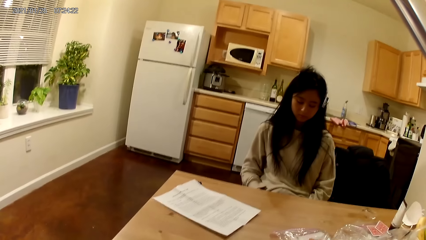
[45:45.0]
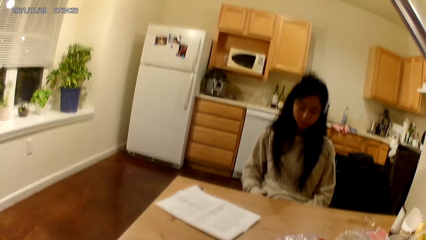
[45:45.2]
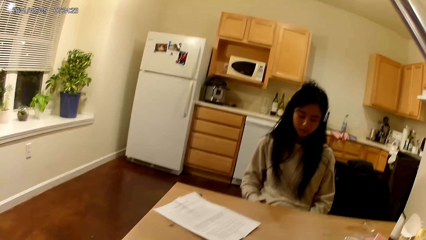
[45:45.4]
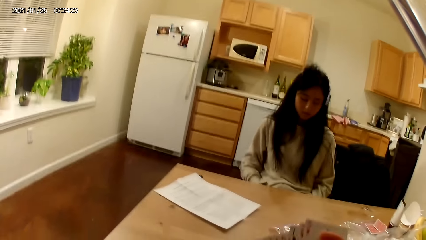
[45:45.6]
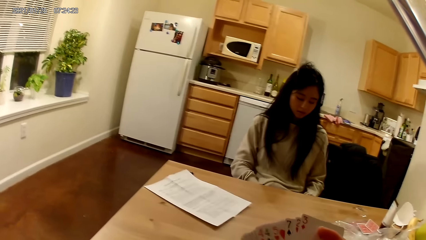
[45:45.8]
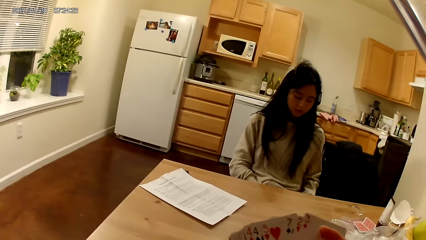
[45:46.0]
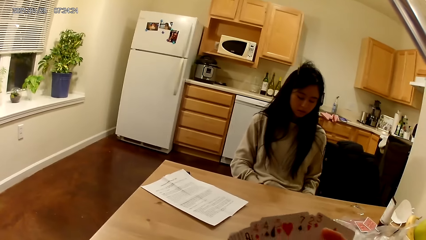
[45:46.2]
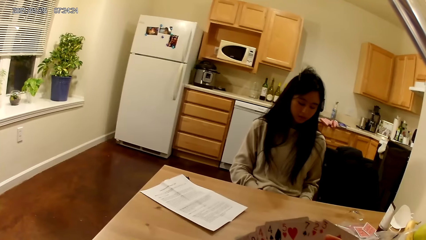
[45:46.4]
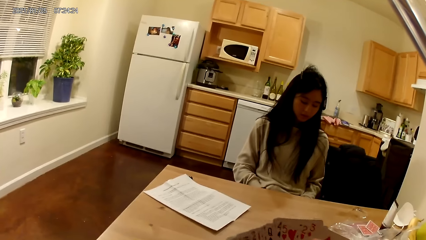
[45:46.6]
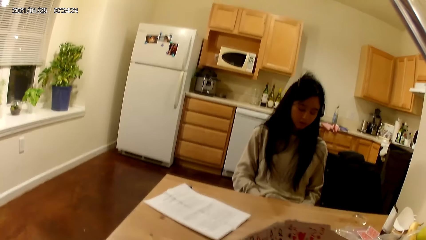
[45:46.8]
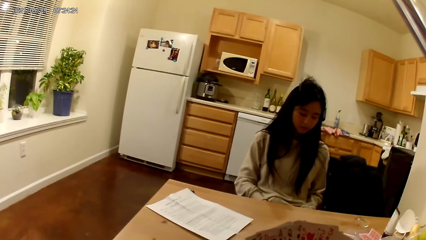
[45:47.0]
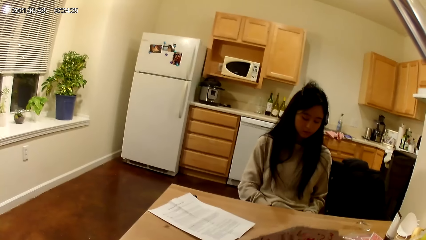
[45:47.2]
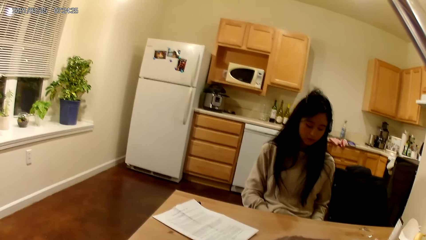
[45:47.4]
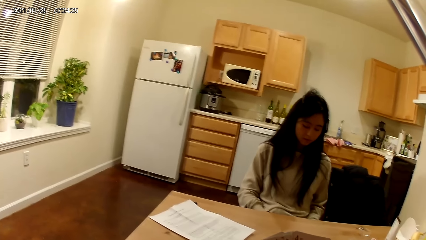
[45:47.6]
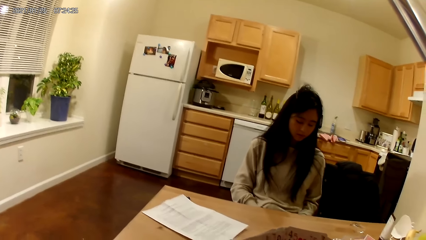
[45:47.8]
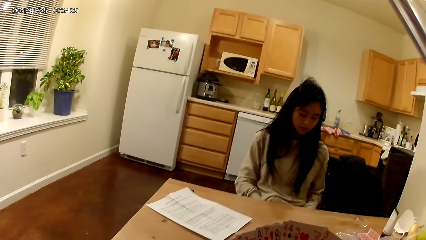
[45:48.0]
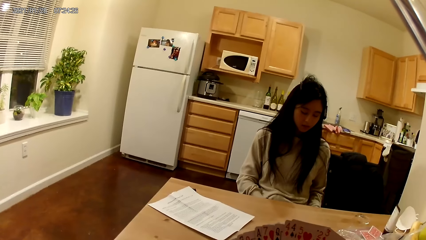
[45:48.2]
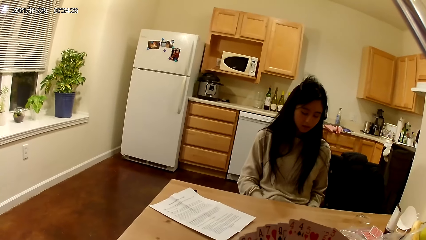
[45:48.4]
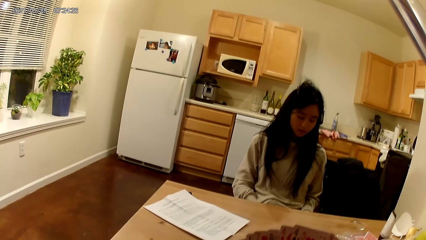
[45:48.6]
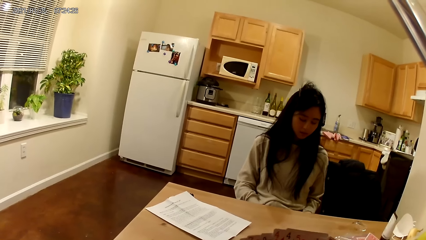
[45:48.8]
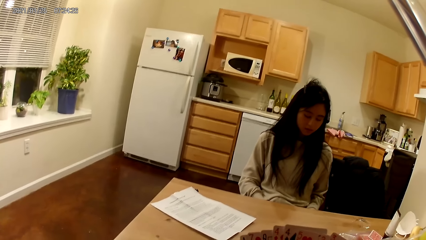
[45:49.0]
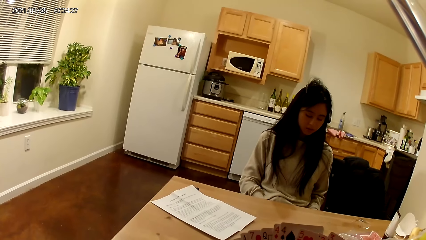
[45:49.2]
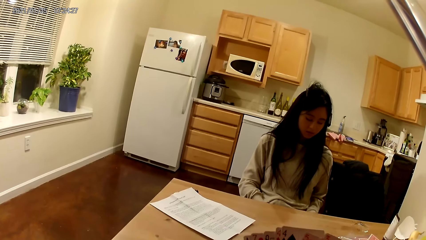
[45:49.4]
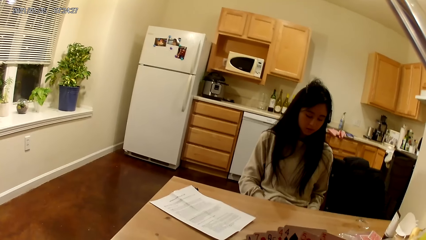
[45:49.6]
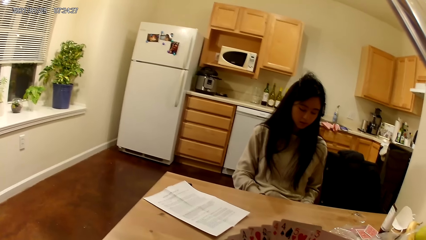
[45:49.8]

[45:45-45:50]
The camera wearer spreads the cards. She shuffles the cards in her hands.

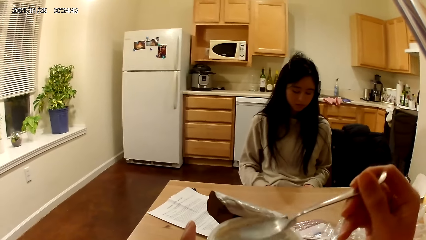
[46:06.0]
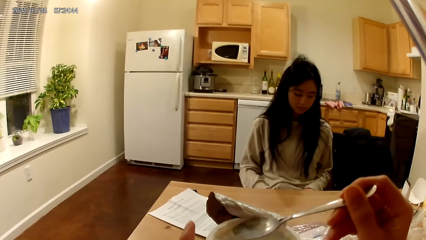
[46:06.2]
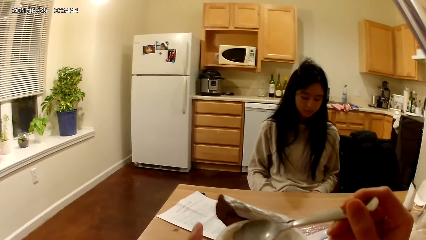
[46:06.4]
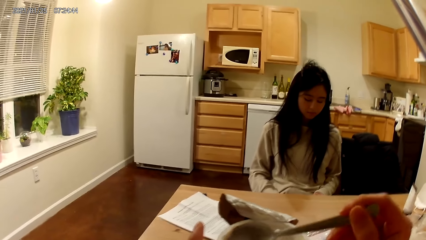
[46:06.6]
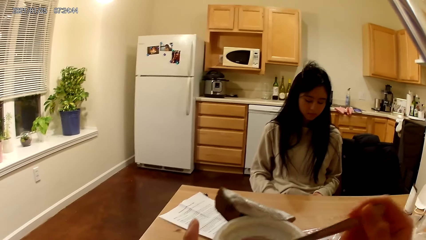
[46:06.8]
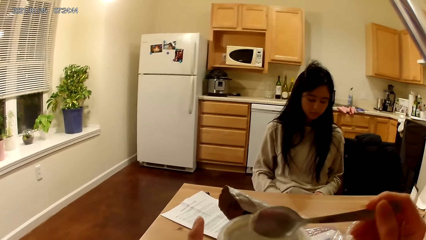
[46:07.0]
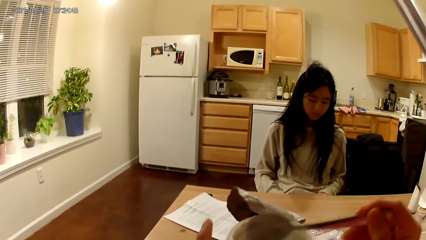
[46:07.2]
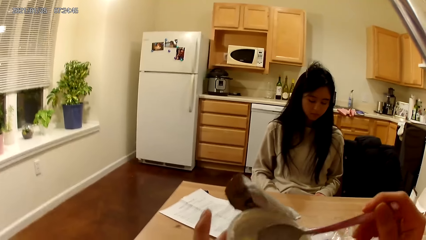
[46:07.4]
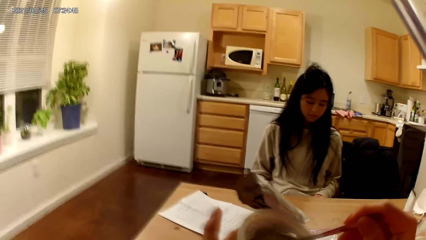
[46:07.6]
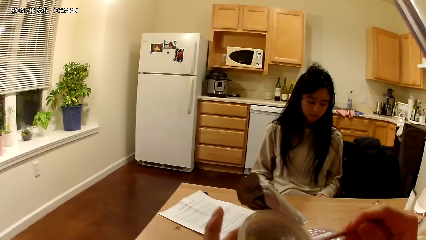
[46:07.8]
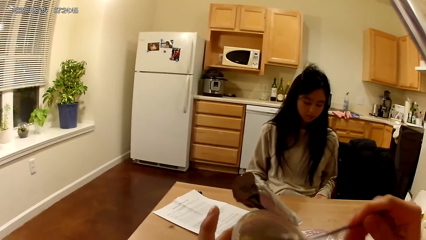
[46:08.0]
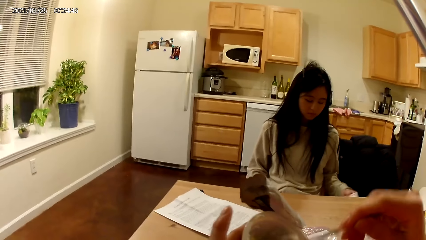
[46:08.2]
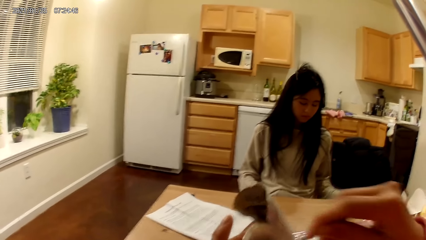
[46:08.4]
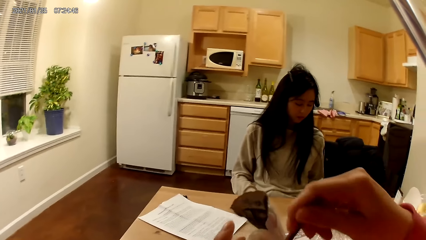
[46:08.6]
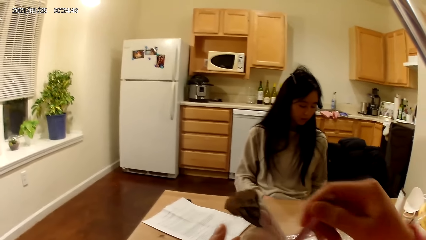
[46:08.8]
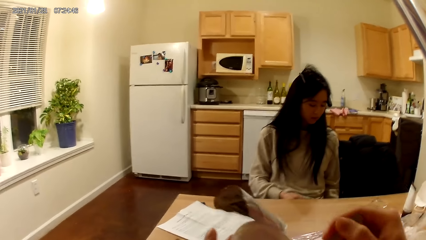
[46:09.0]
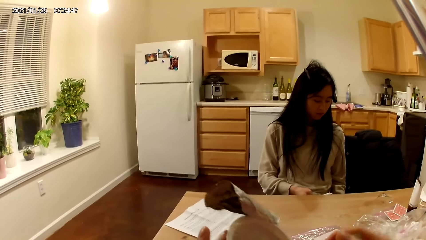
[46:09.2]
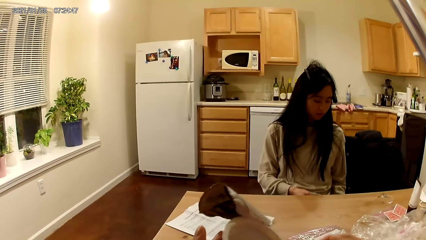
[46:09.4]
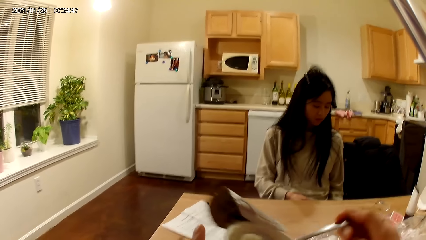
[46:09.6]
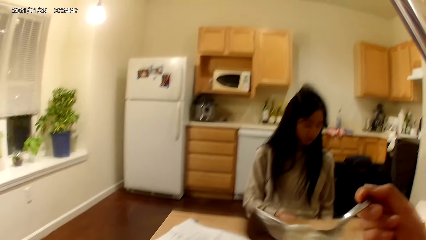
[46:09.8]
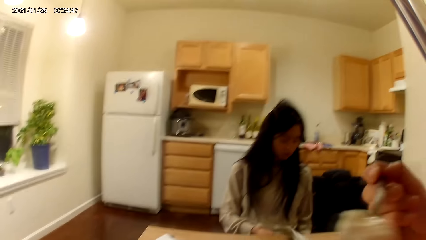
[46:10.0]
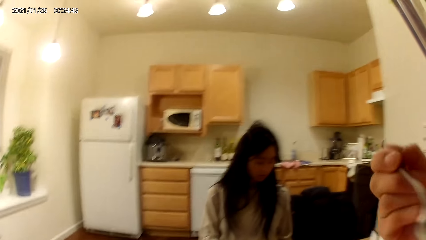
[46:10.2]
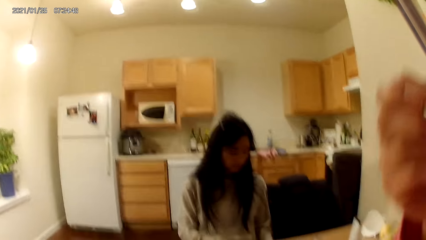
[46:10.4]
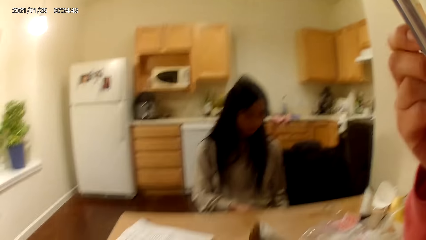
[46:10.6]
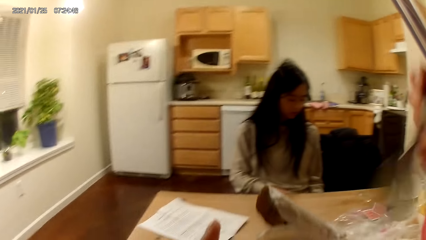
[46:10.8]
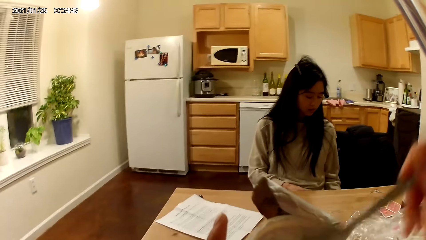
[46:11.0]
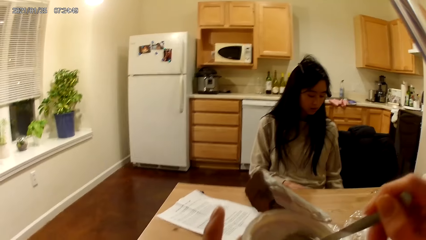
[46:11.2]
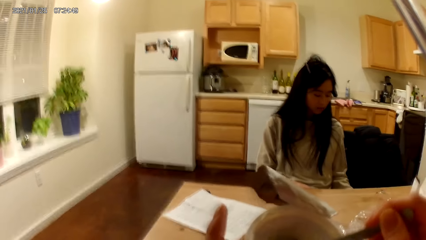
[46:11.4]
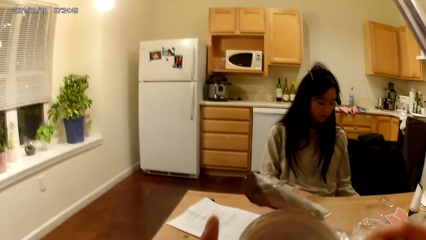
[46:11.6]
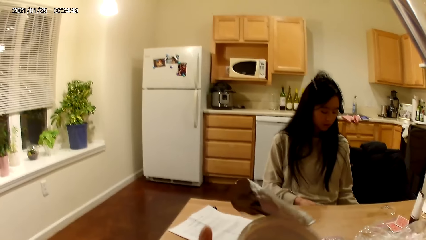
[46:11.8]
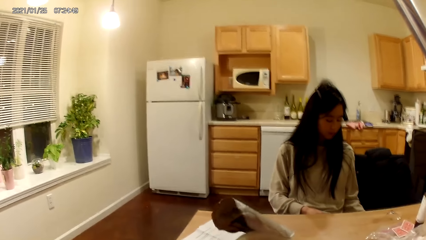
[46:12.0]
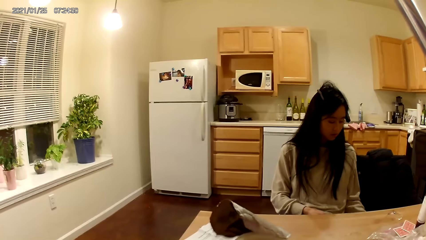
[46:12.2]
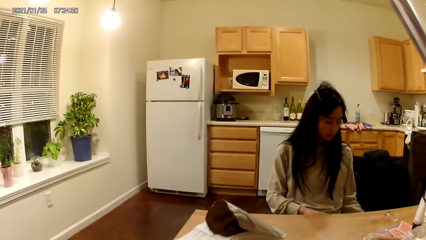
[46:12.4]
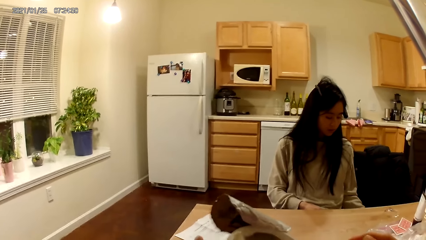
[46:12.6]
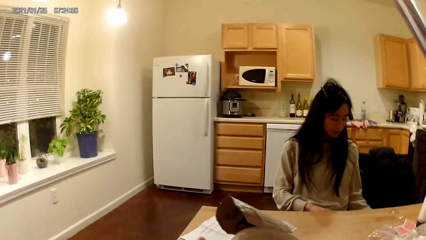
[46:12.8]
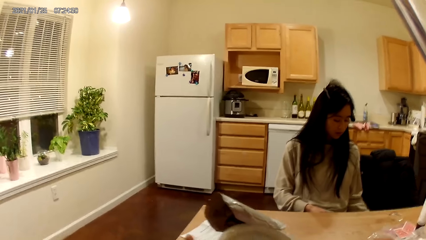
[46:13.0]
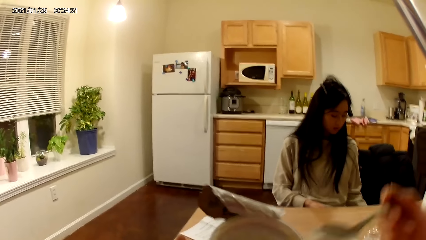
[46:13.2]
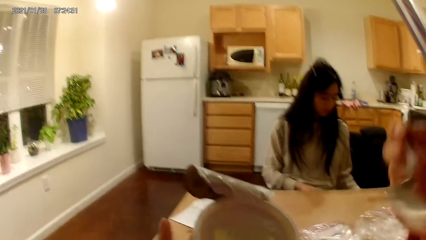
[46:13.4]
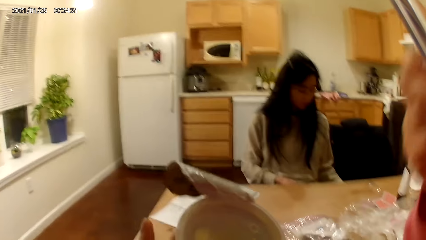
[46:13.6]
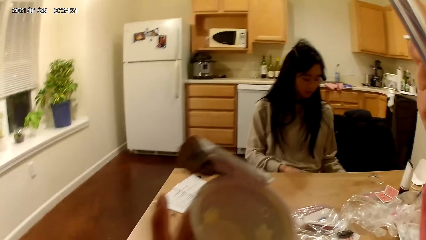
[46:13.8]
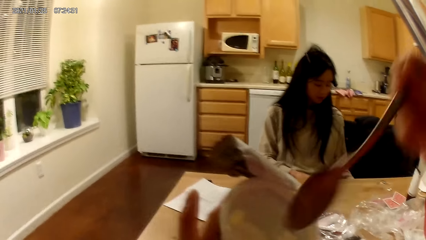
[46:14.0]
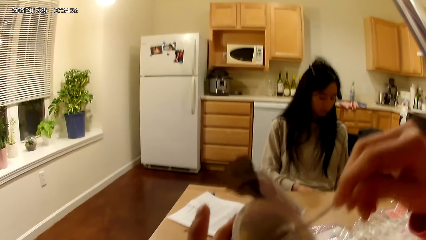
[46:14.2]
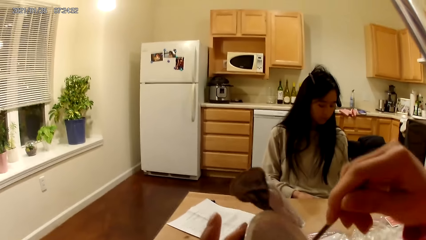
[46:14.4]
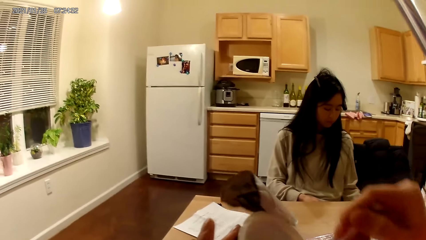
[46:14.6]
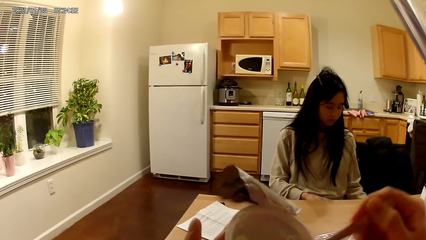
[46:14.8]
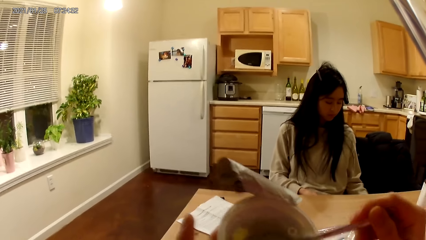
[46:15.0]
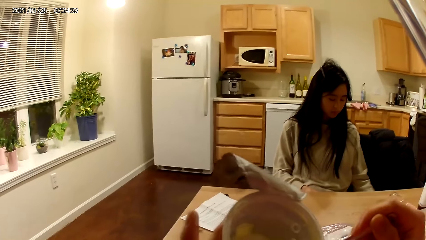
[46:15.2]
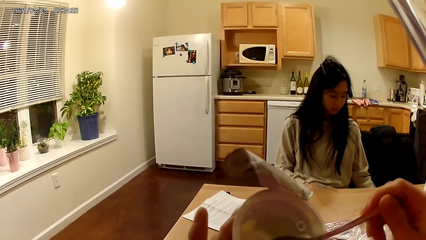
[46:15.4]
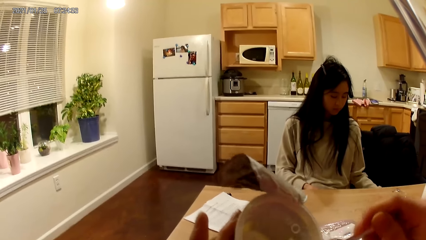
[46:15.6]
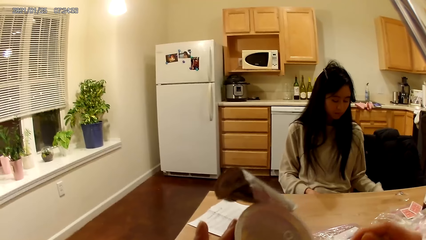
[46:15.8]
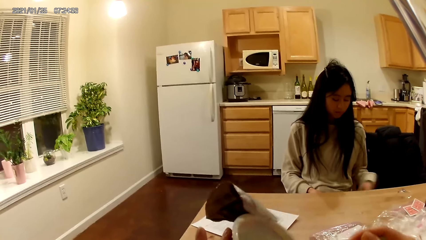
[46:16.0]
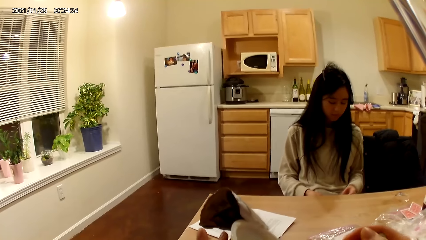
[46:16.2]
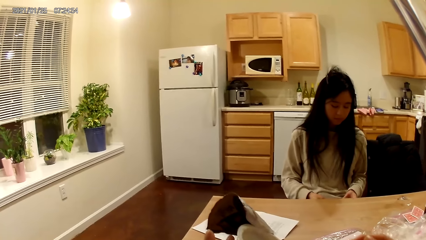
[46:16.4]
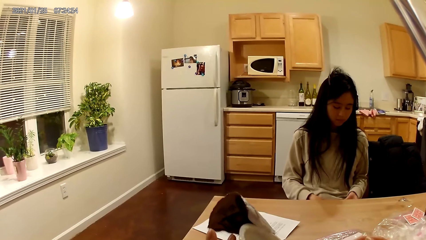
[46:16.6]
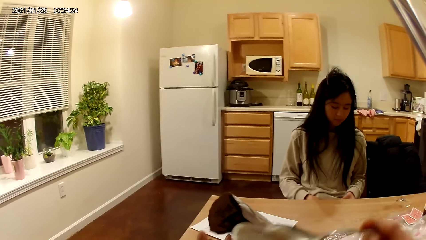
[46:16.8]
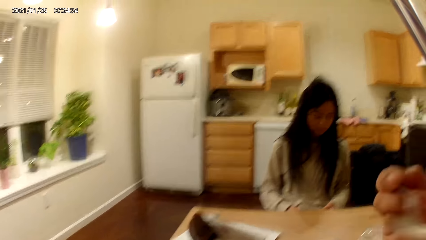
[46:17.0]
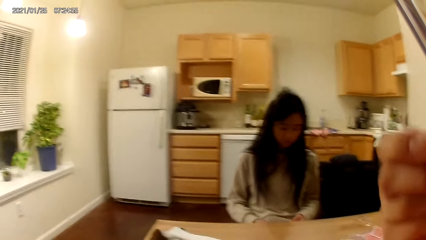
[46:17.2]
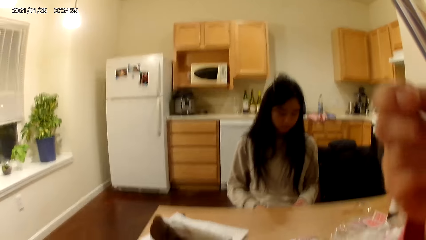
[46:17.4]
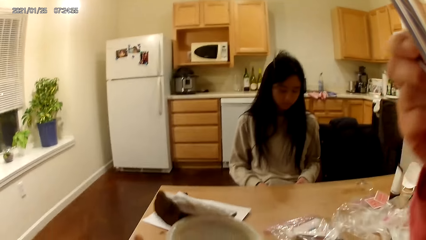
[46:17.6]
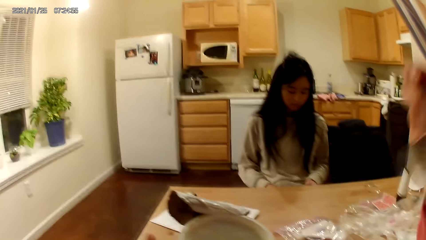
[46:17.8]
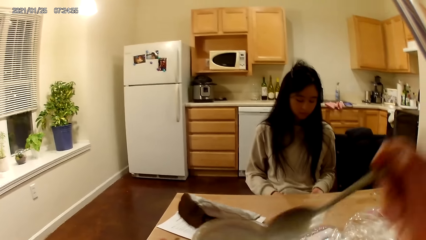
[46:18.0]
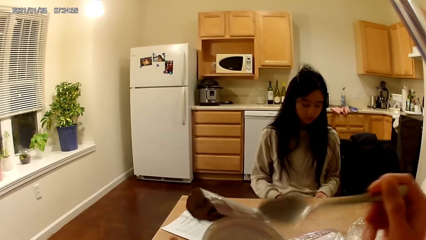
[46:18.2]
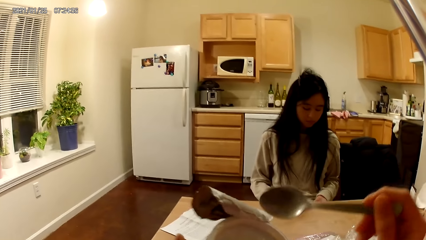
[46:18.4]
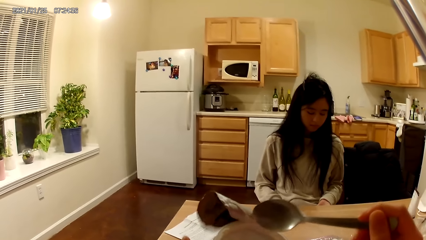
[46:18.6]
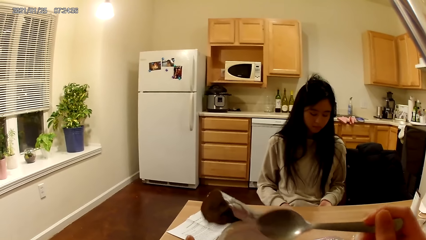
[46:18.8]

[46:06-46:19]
The camera wearer scoops food. They eat the food. They scoop the food. They eat the food. They scoop the food. They eat the food.
